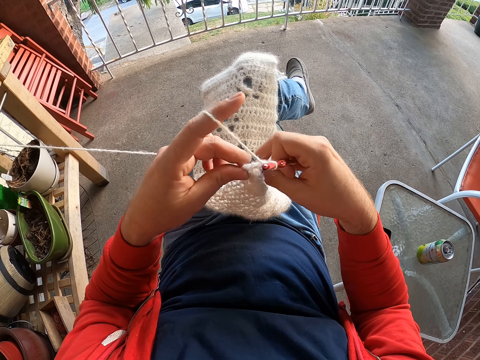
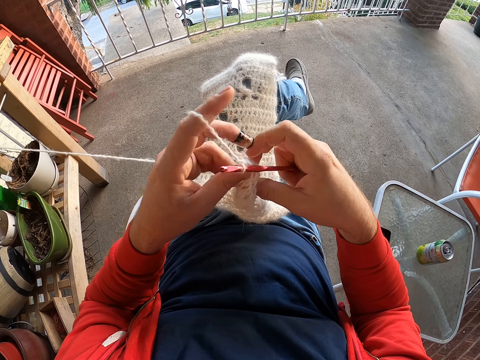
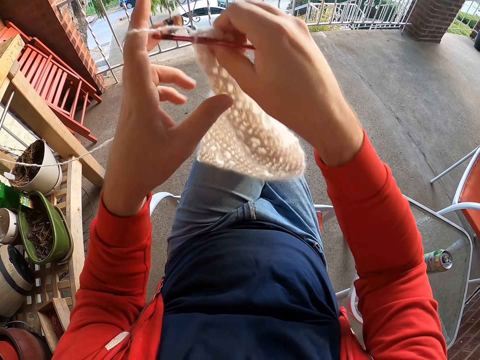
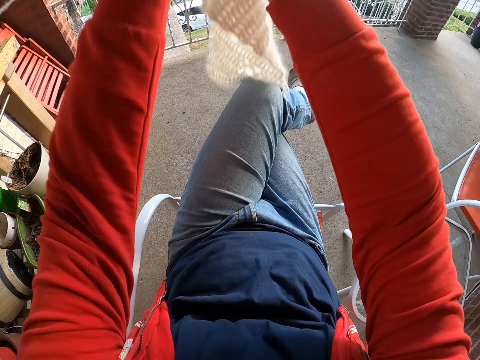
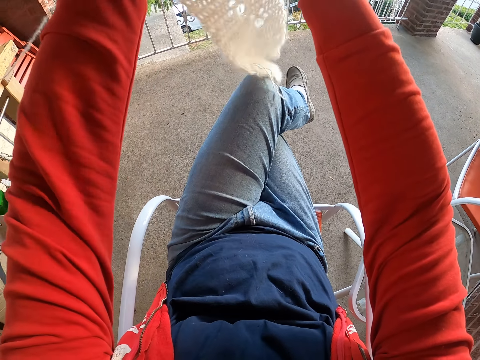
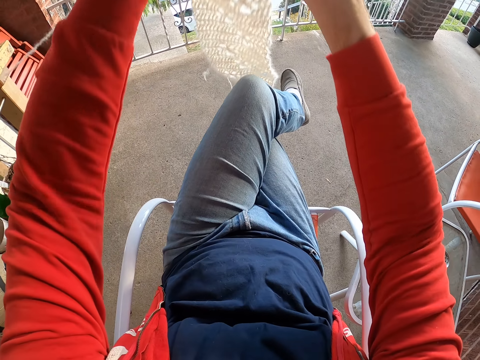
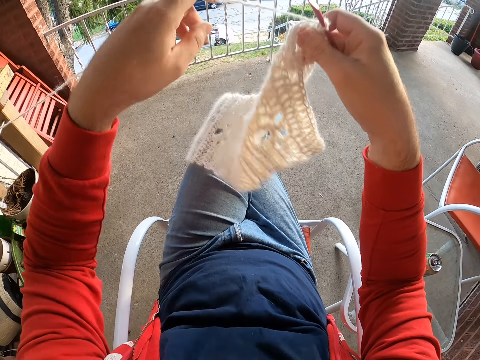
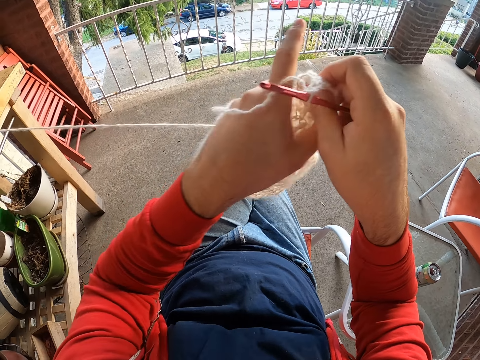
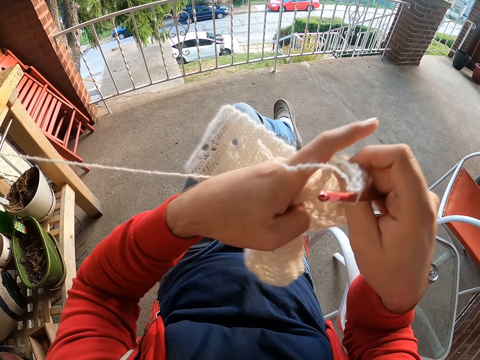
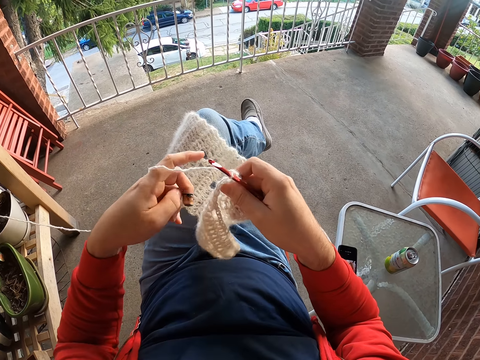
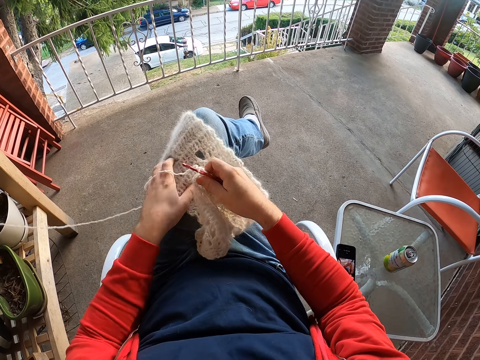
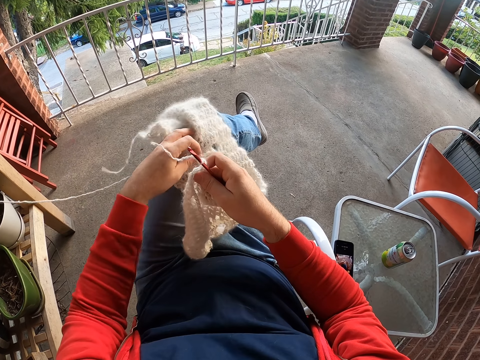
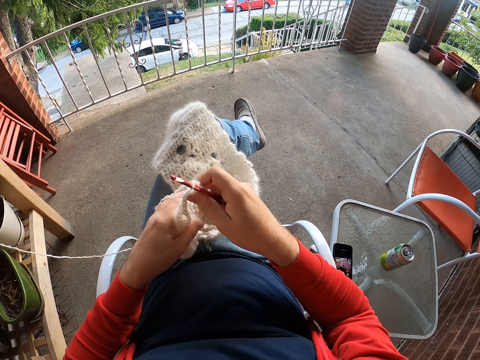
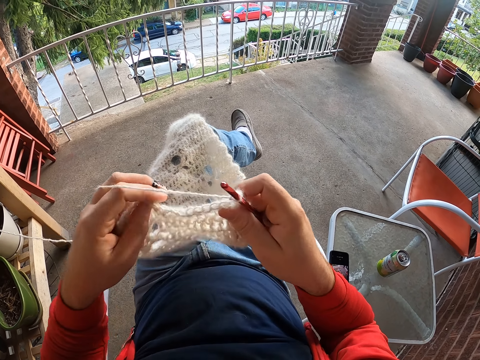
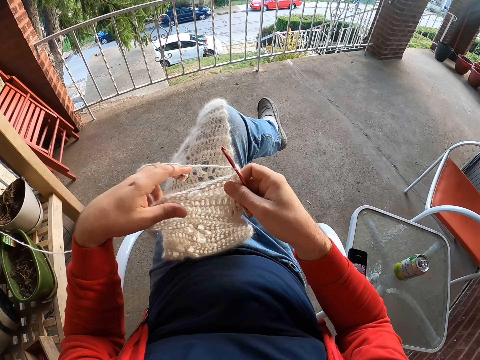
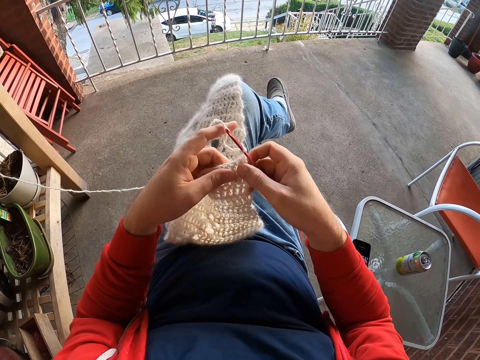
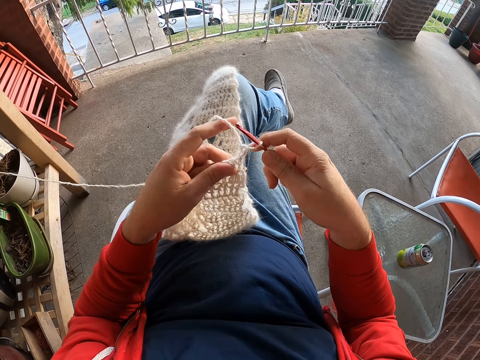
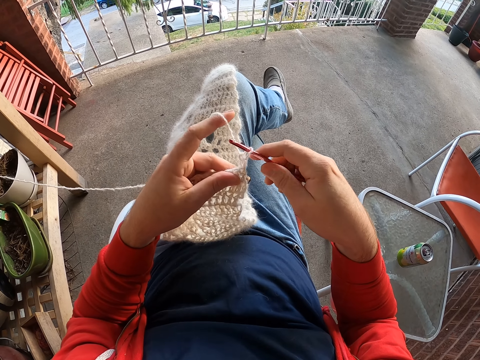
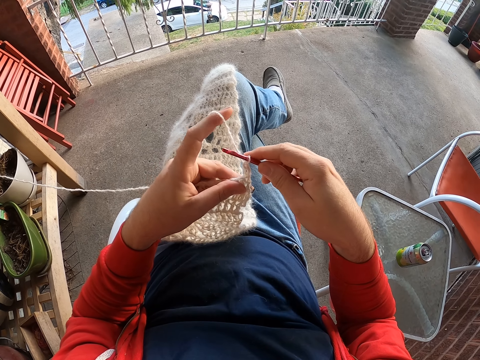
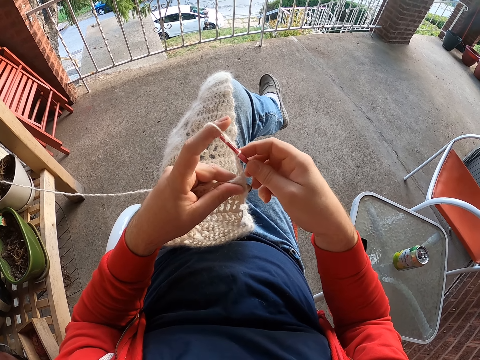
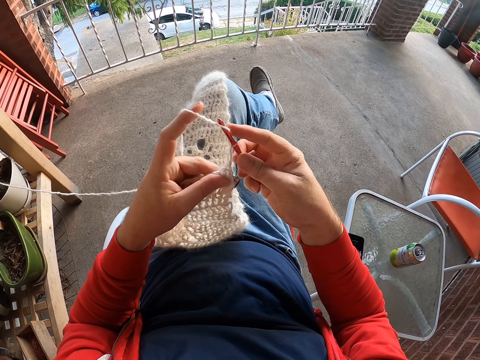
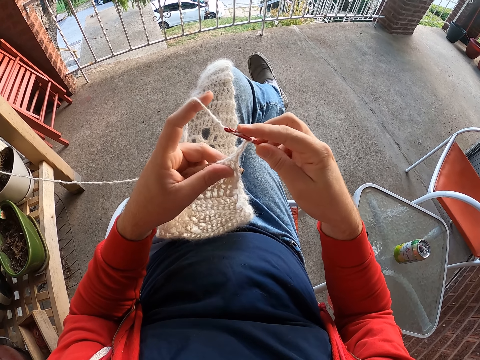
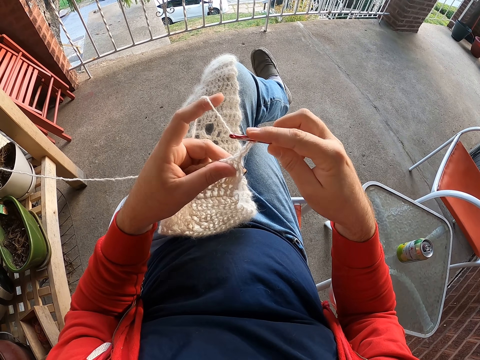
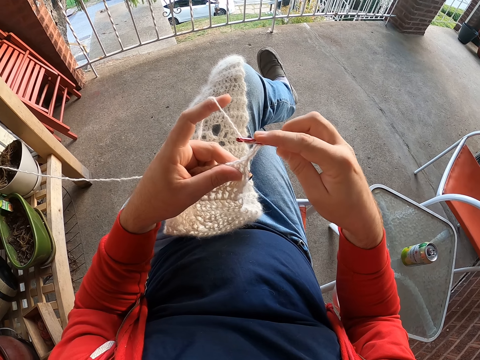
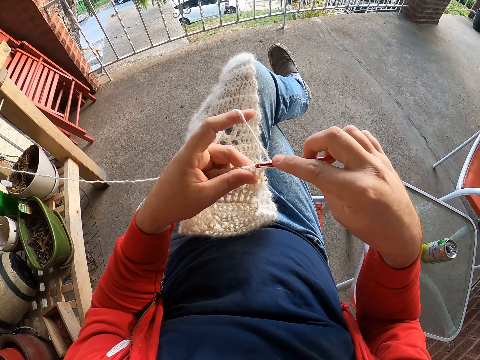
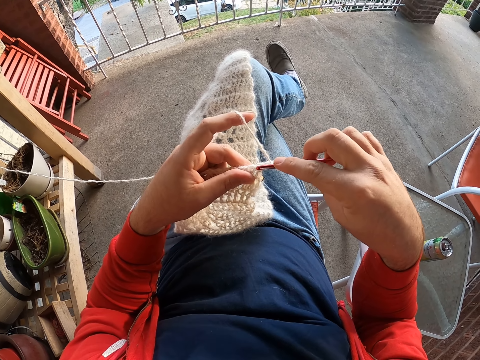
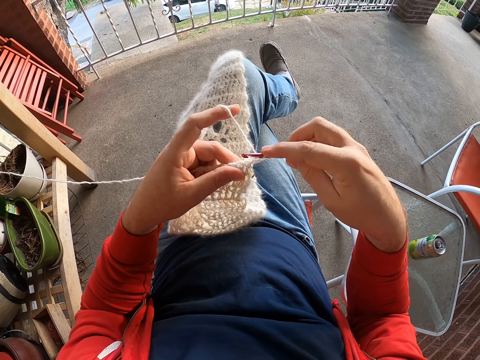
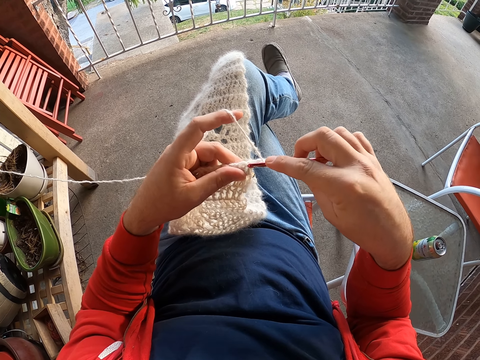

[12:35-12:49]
The camera wearer turns the scarf. They raise a fabric, lower the fabric, and pull the fabric. They crochet the scarf with a crochet hook and a thread. They touch the fabric, pull the fabric, and weave the fabric.

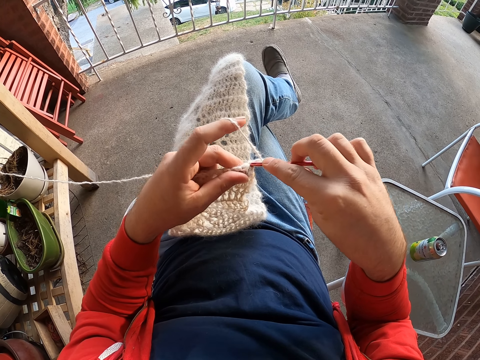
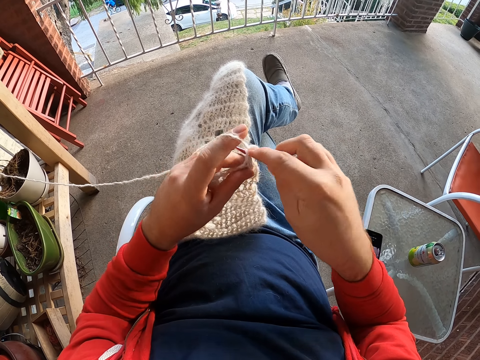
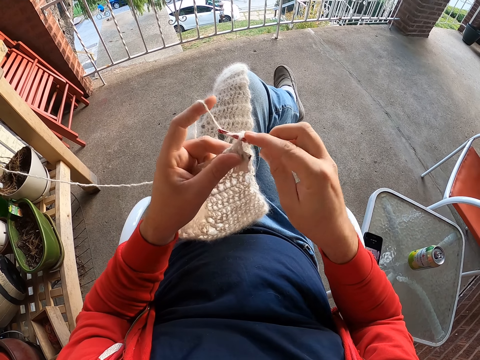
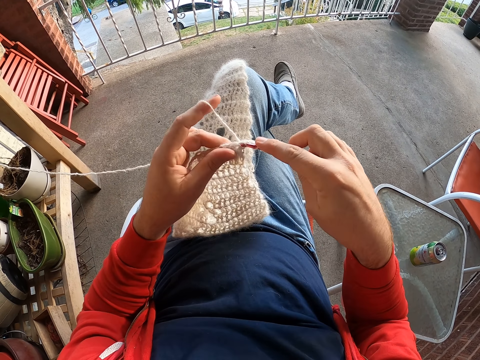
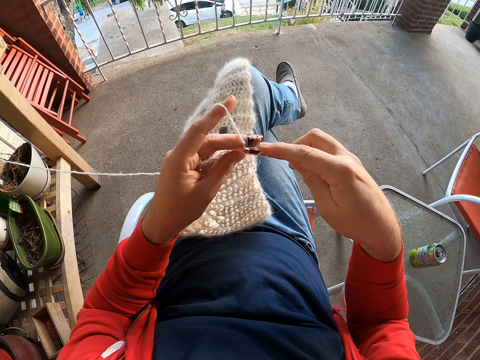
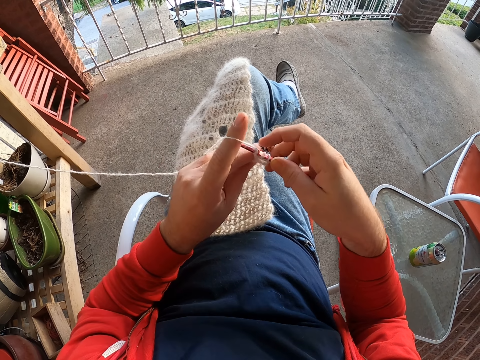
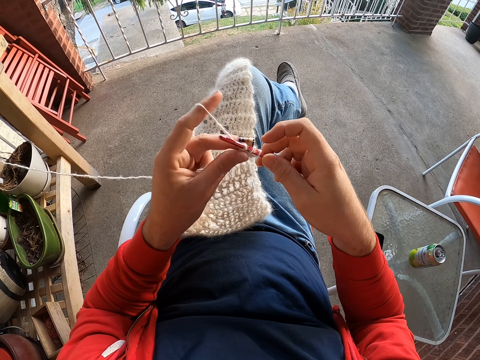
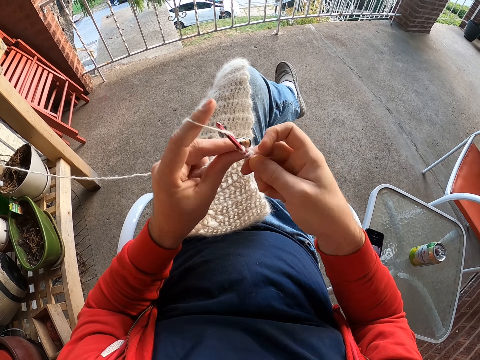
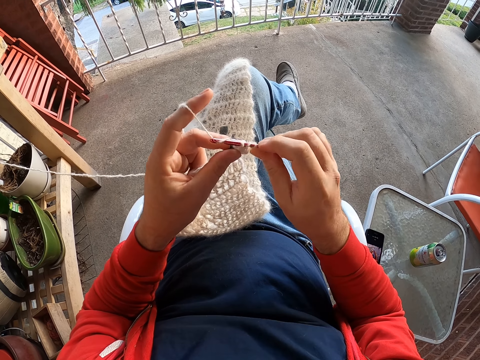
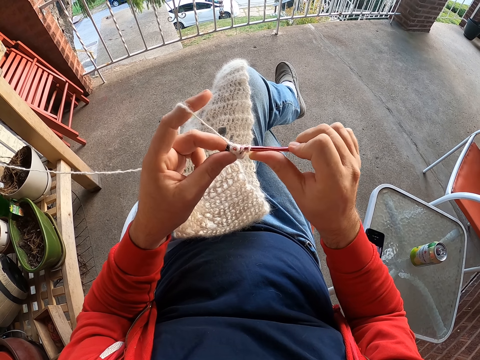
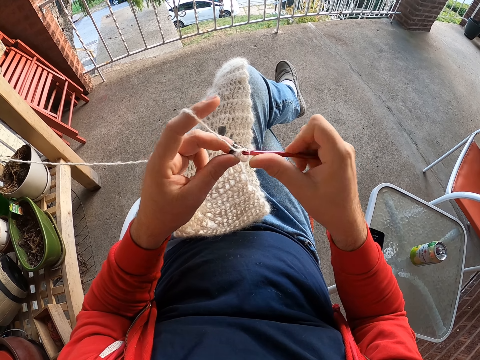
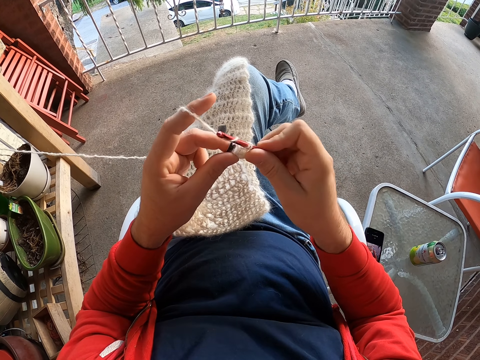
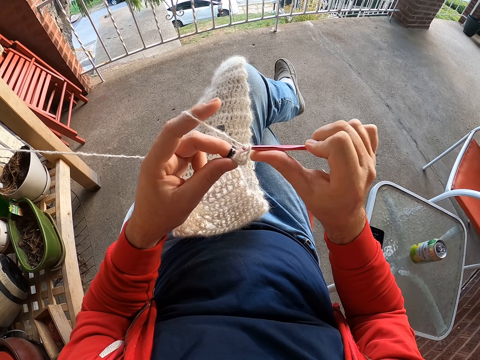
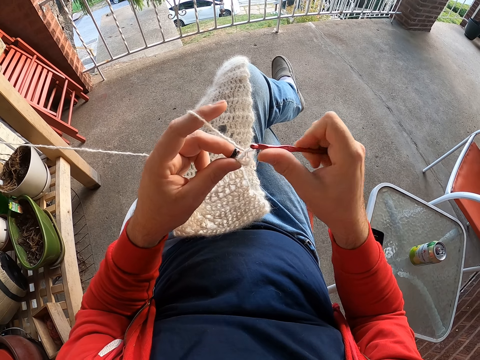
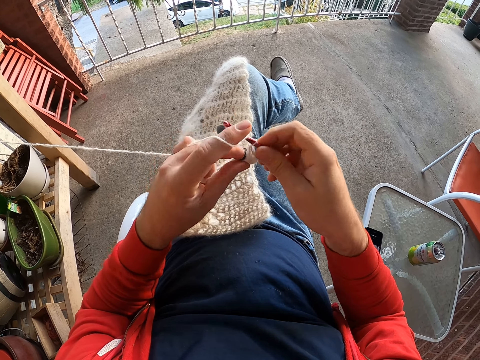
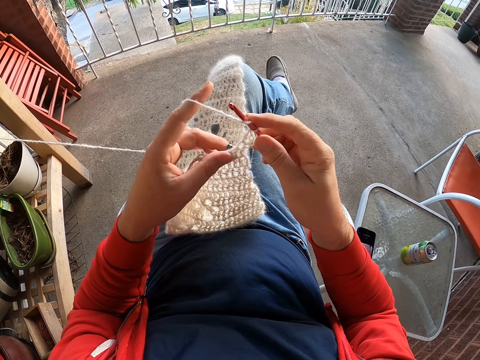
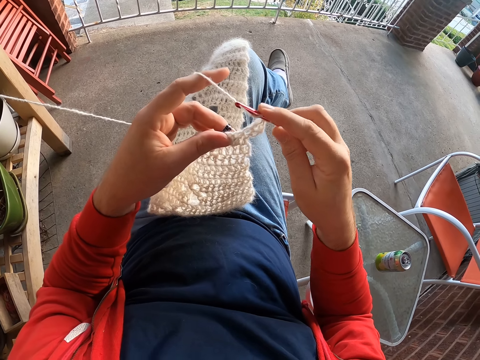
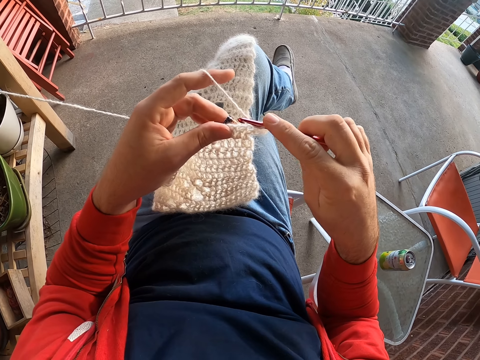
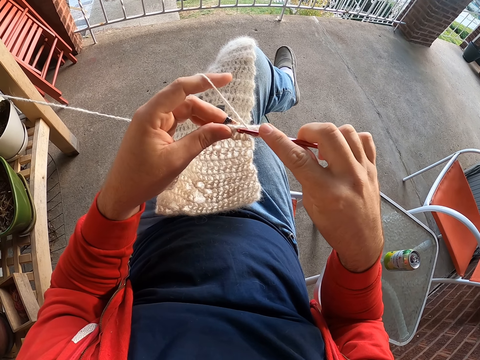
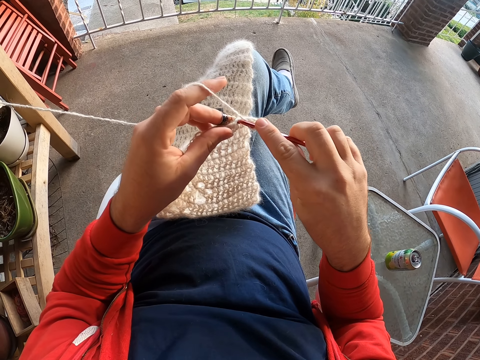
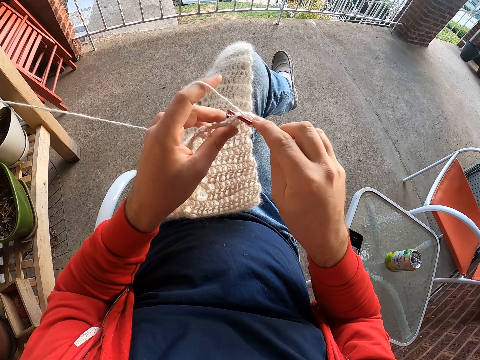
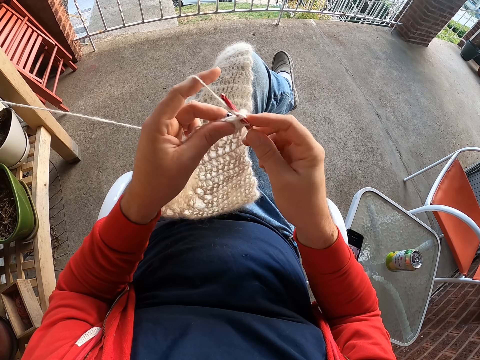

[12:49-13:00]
The camera wearer drops a fabric. They weave the fabric.

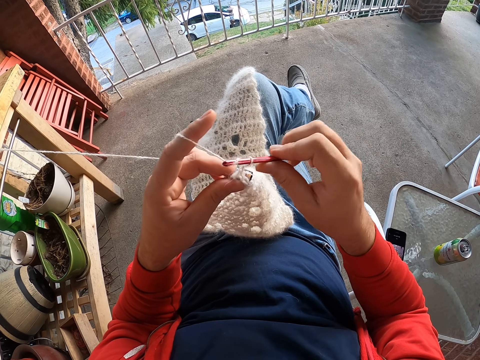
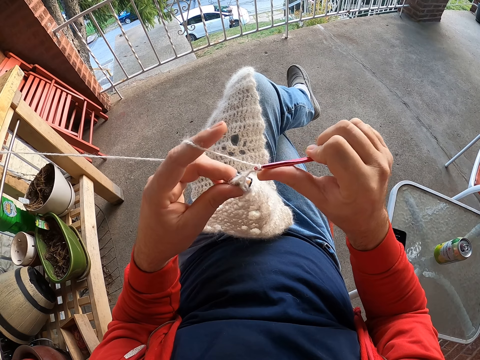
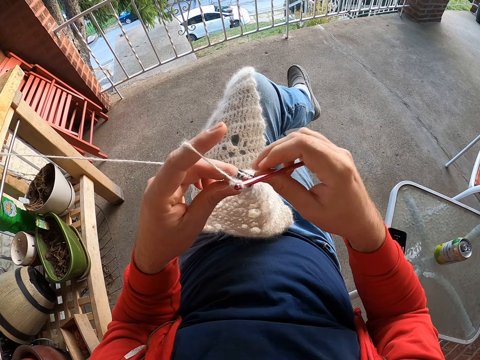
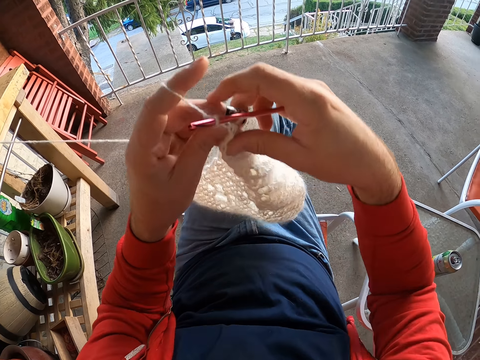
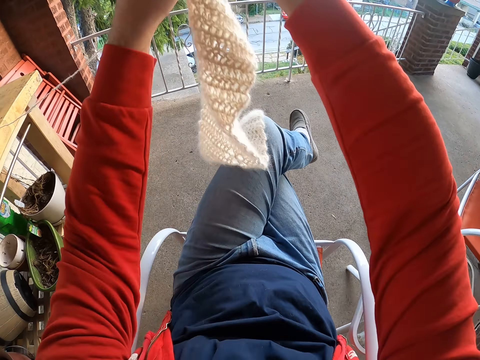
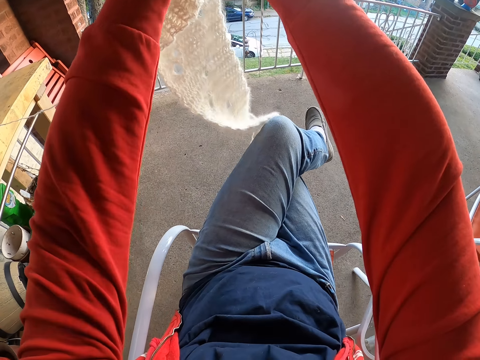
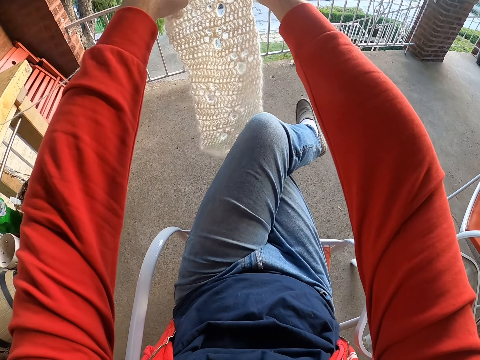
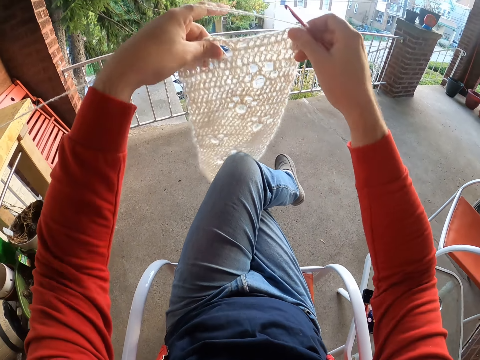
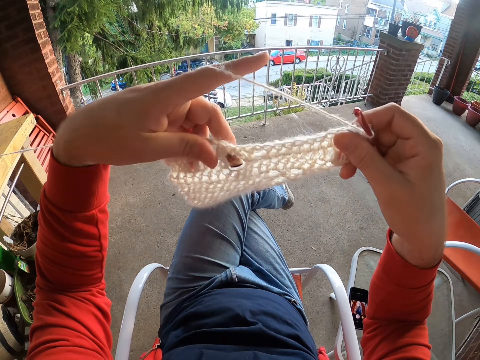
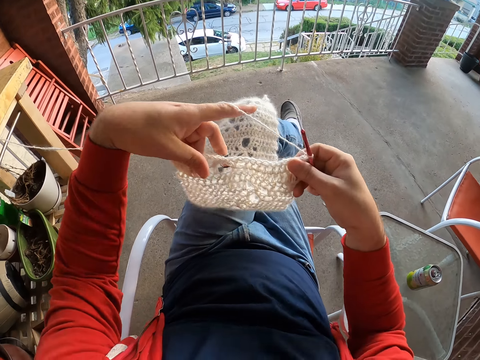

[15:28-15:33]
The camera wearer raises a fabric. She turns the fabric and places the fabric in her lap.
